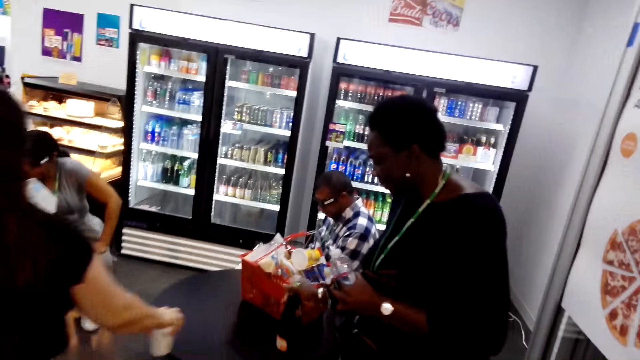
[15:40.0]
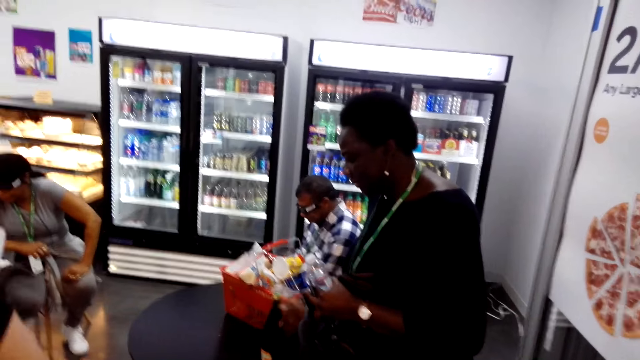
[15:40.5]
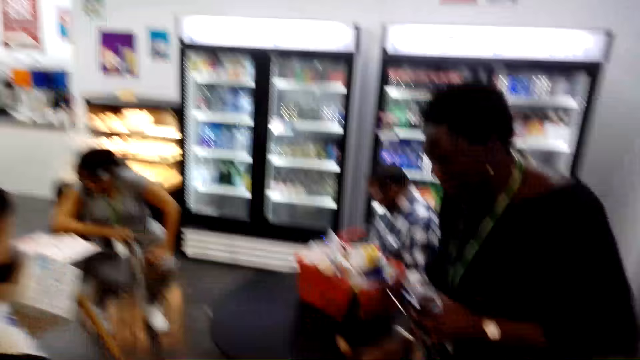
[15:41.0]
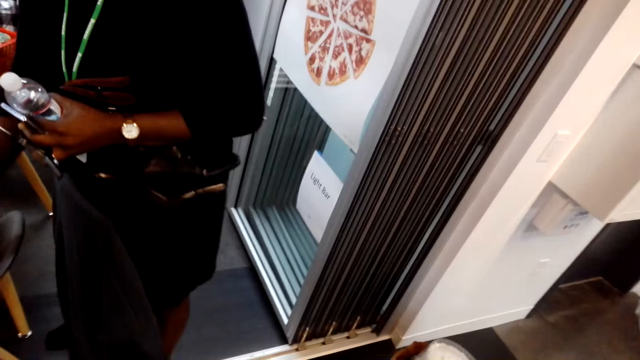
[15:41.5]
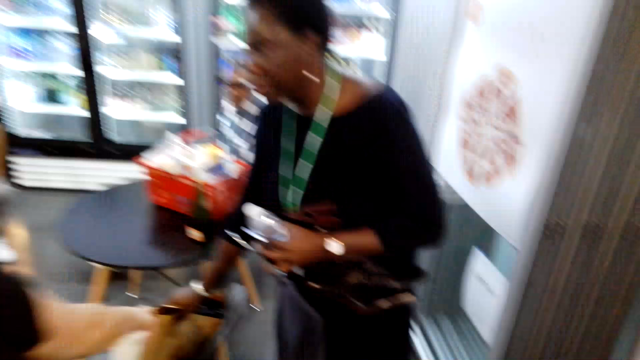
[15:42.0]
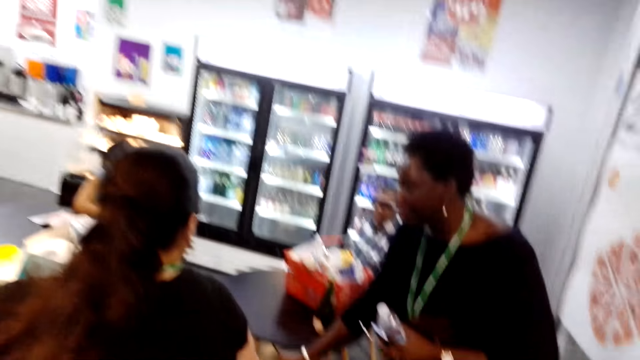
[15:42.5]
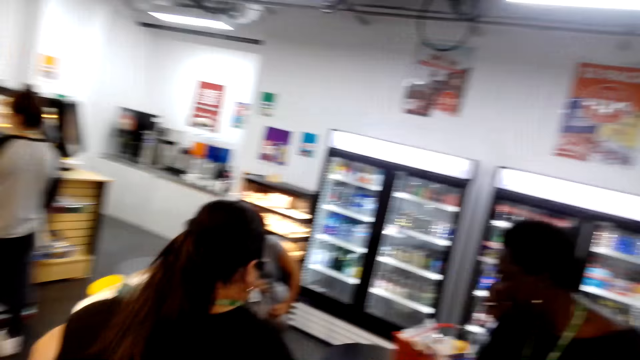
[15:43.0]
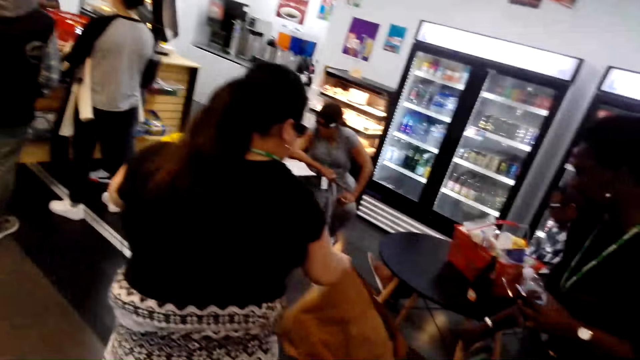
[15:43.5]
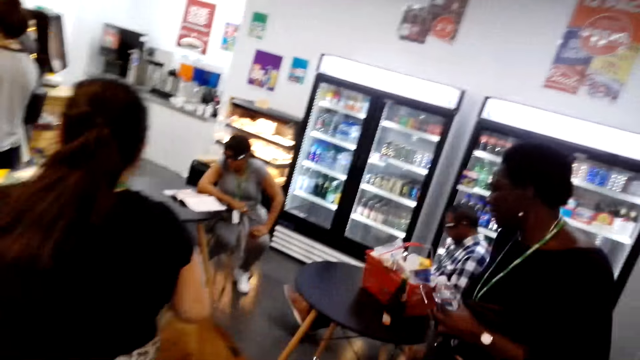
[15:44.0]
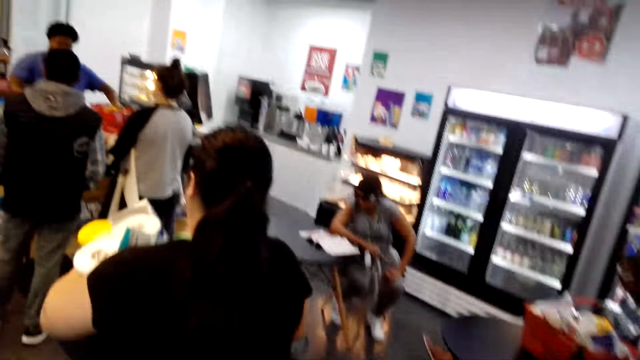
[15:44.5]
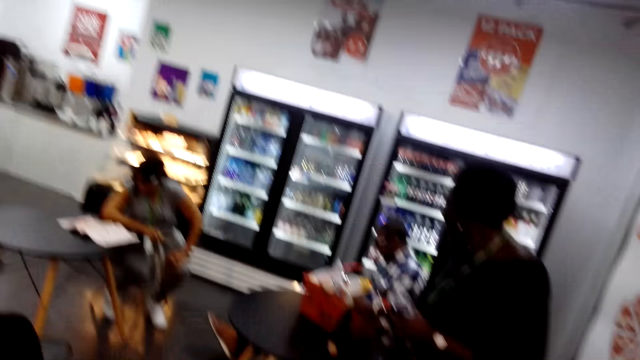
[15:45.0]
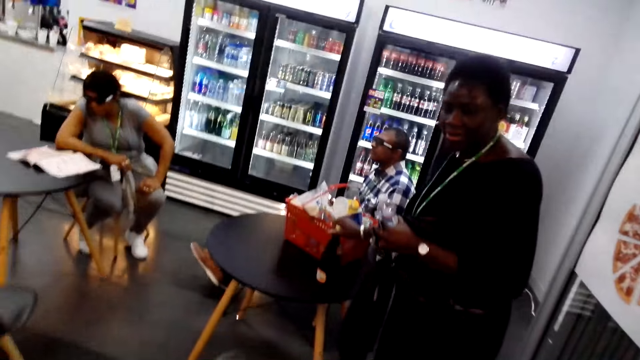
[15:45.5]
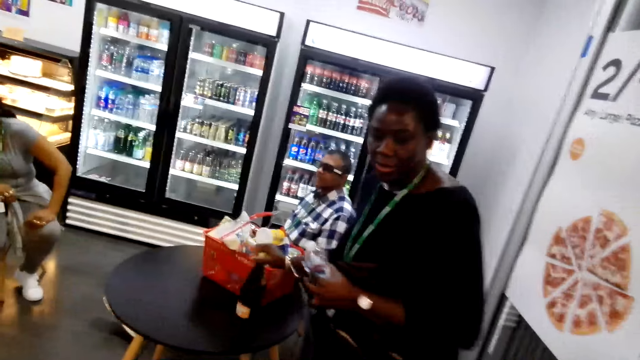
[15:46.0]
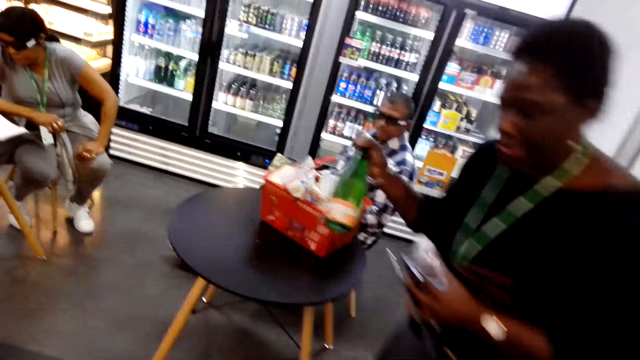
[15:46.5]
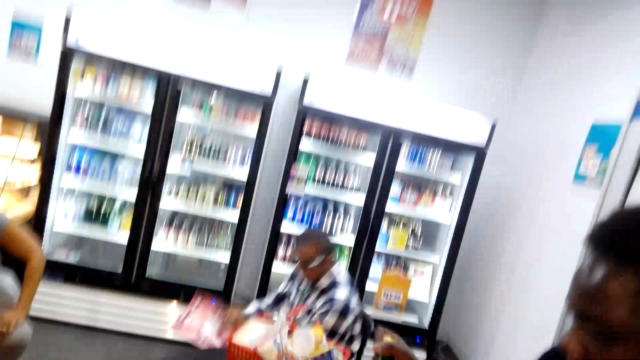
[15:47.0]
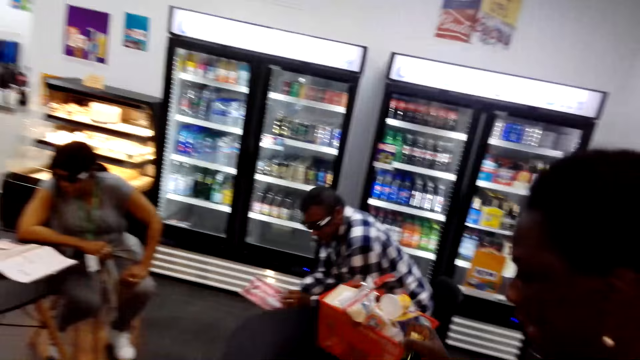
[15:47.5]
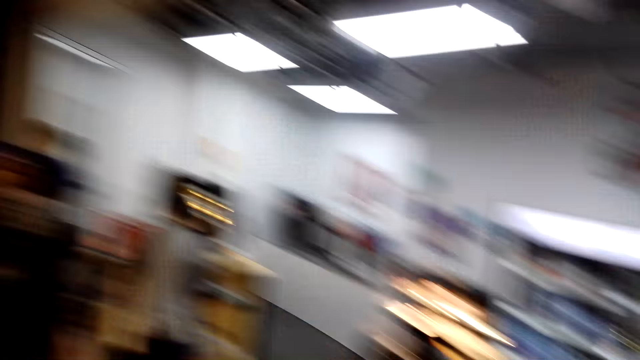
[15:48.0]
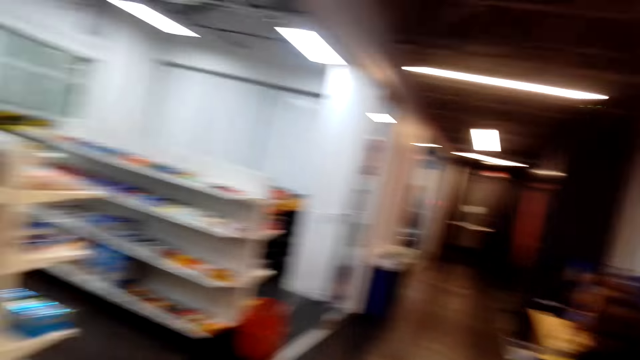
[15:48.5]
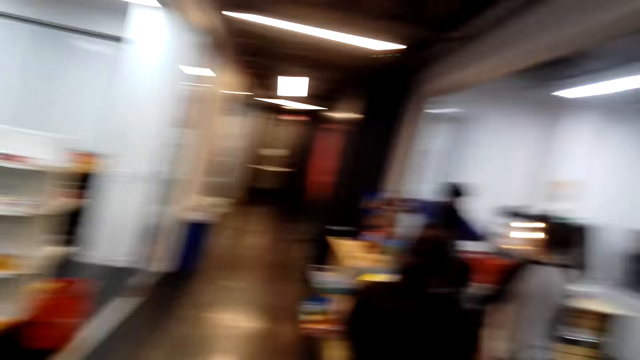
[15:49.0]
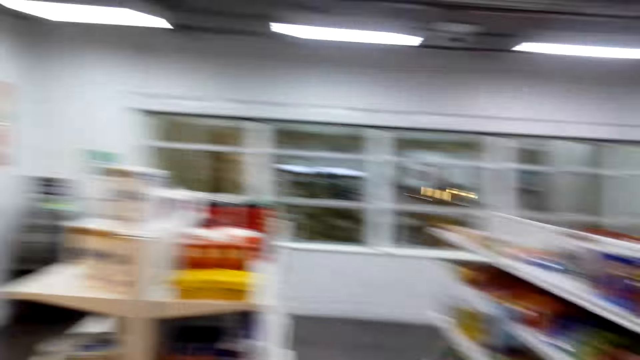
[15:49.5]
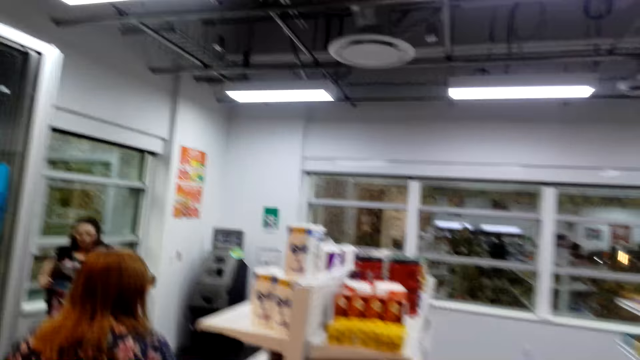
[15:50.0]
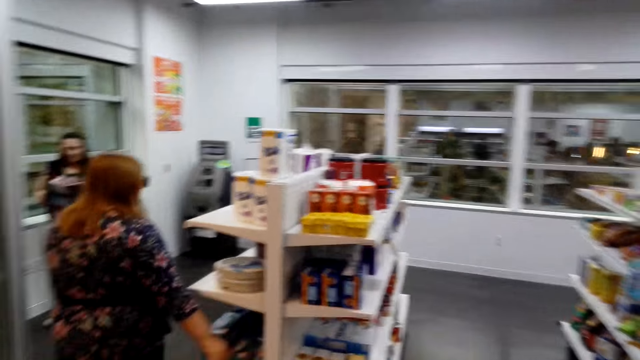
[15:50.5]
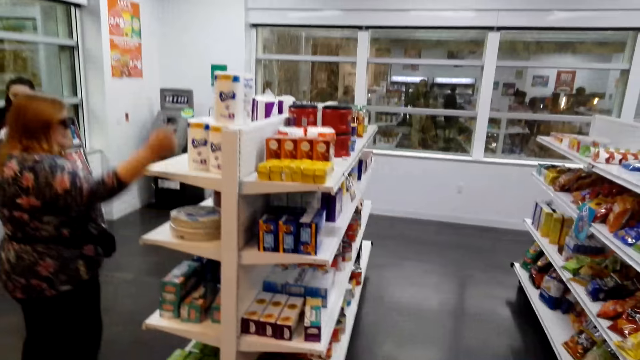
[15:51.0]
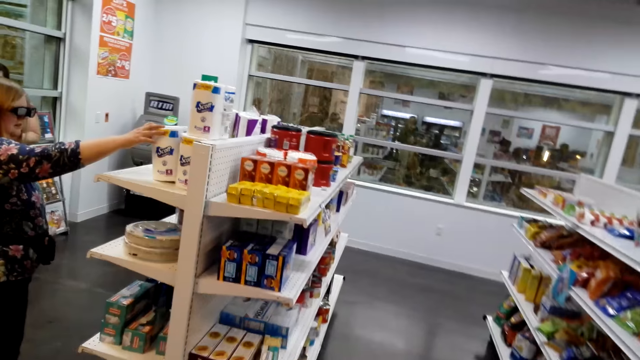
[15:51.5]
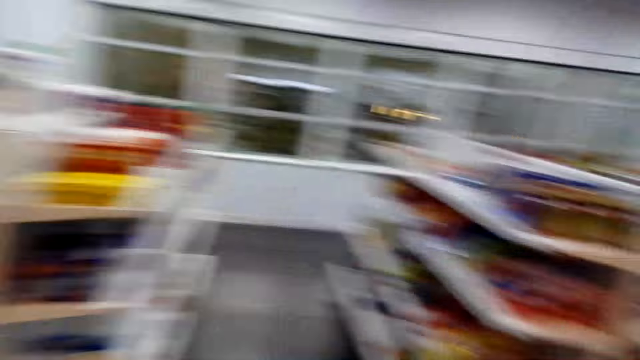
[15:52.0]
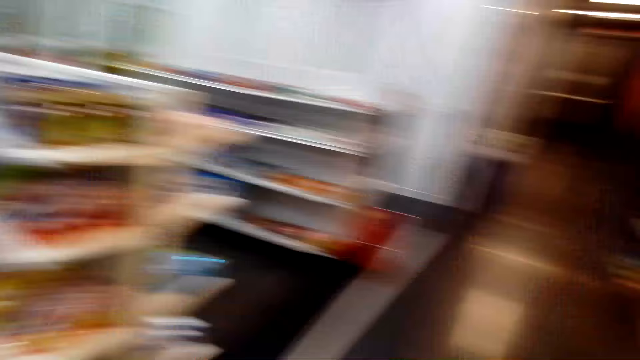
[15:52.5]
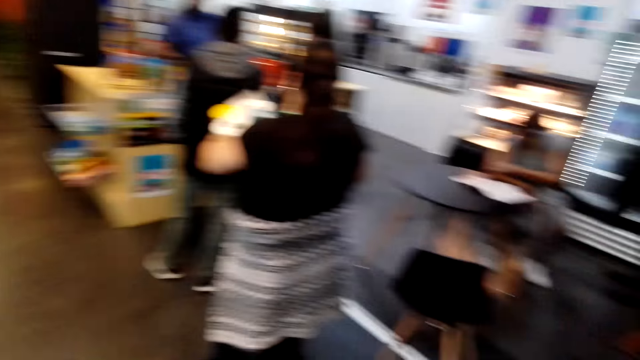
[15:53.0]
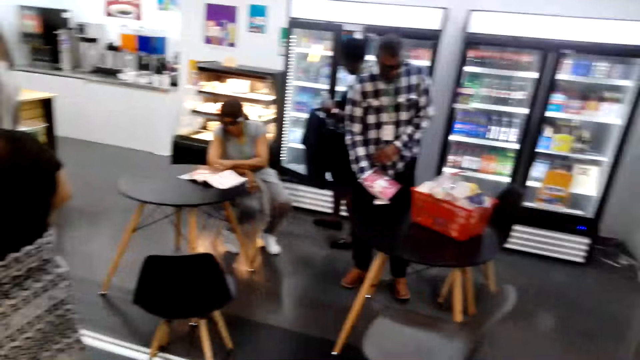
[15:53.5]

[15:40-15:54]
A lady picks up something. The camera wearer looks around the supermarket. Another lady puts a bottle on the table. The first lady moves around. A man walks around the supermarket. The first lady carries a bag. The other lady picks up the bottle. Another man stands up. The other lady moves around. The camera wearer looks around the supermarket.

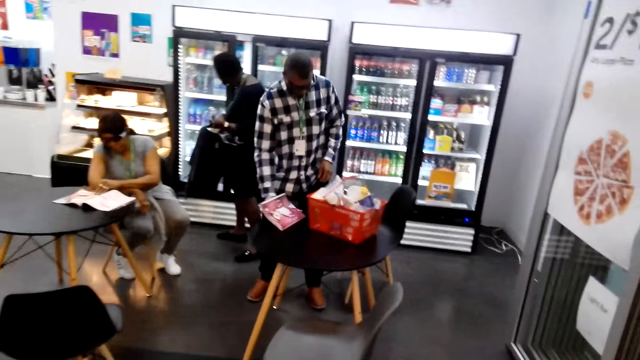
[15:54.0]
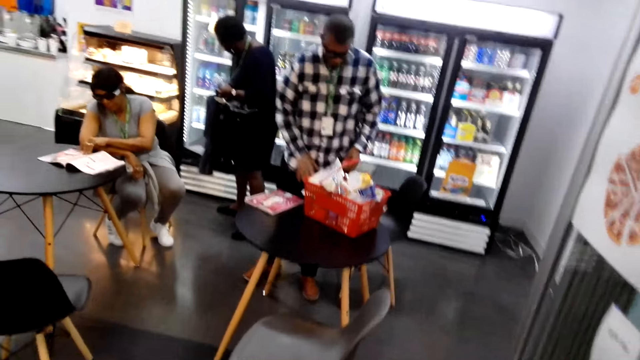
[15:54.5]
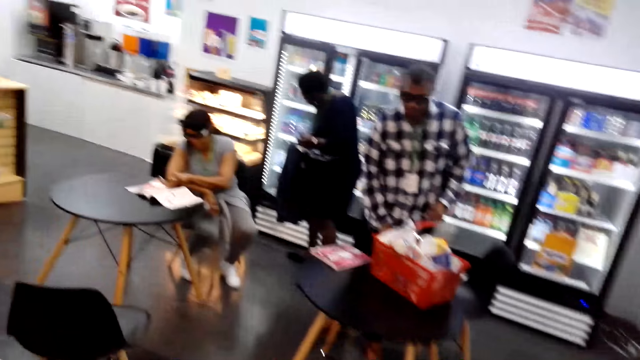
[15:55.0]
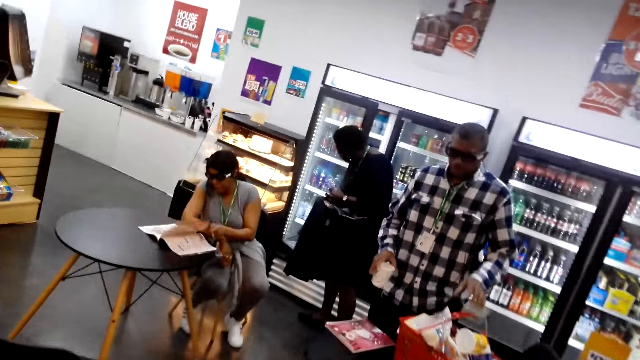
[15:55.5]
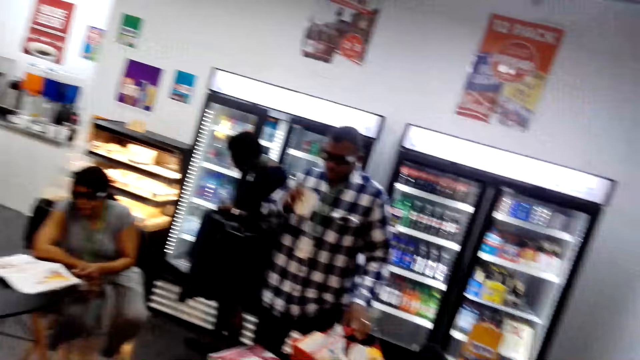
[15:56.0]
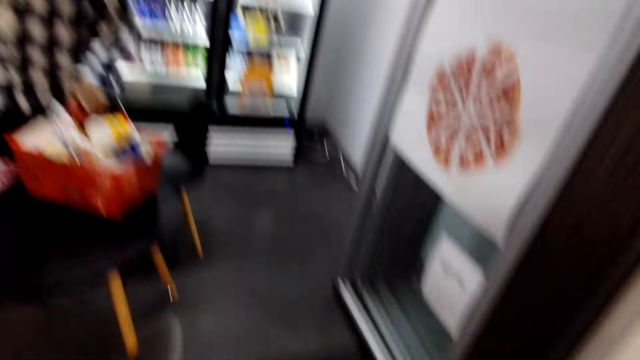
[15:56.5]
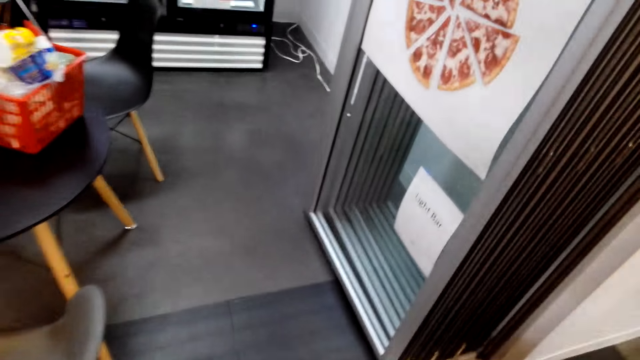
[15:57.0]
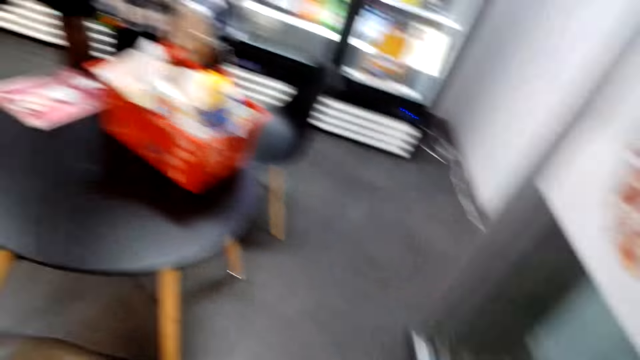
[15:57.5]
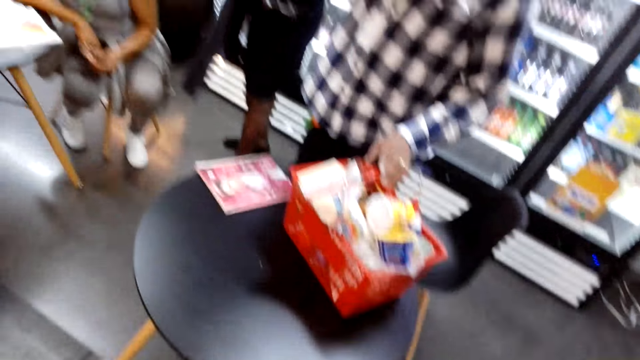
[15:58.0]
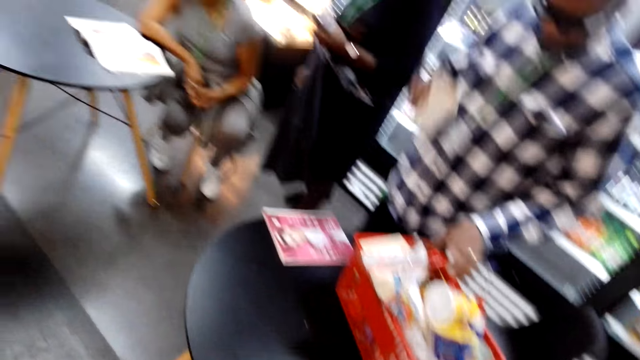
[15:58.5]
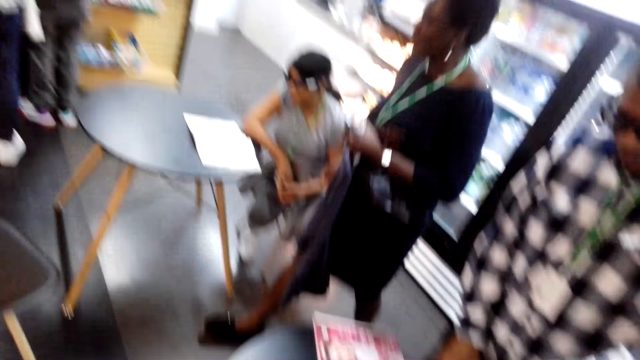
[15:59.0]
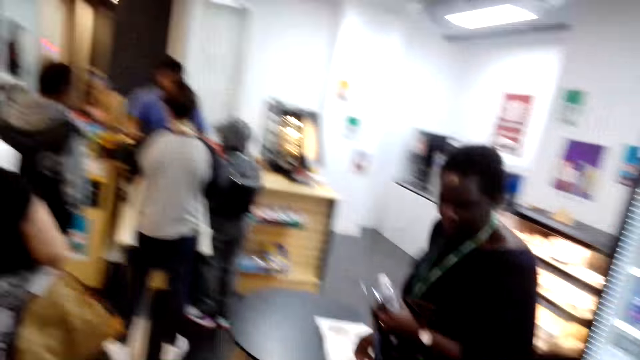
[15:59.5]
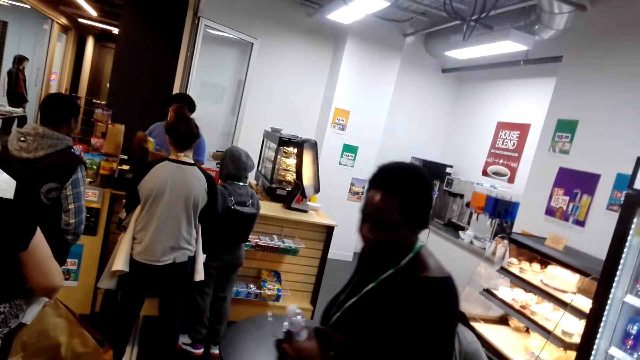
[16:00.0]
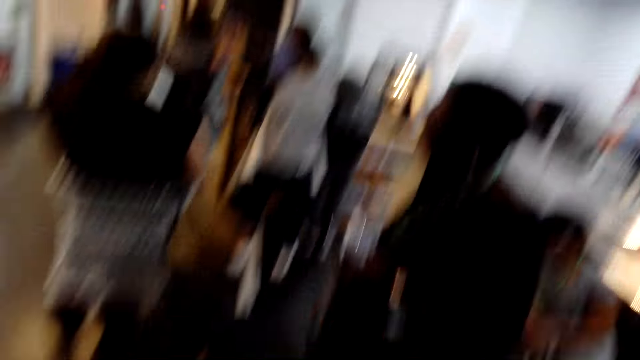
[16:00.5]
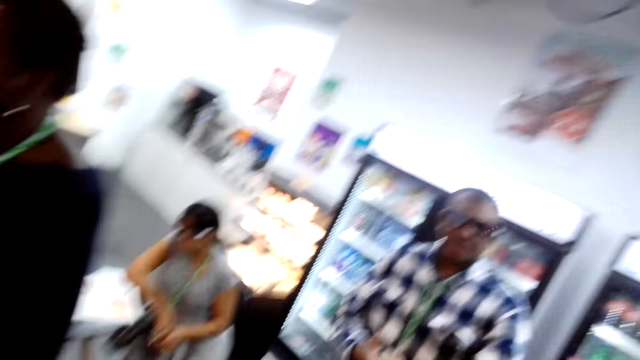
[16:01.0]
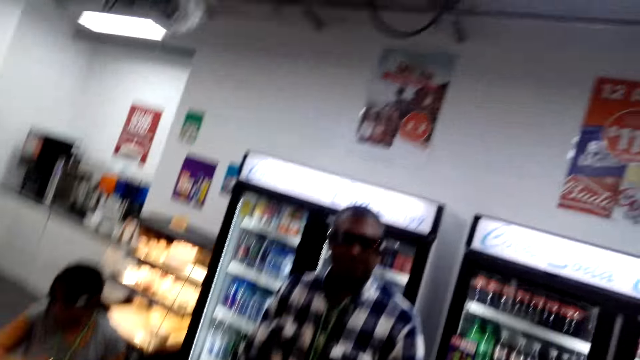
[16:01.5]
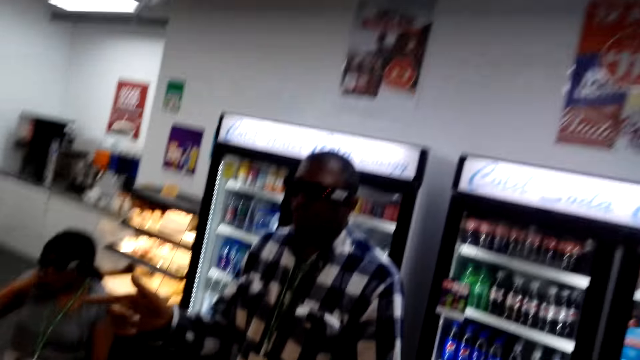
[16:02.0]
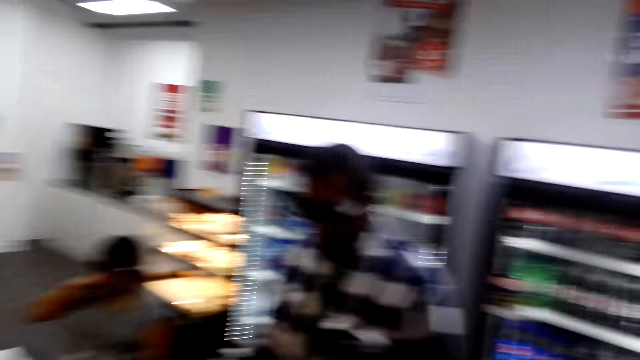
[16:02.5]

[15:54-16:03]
A man puts a magazine on the table. The man picks up a cup. The man drinks something. The man puts the cup on the table. The man walks around the supermarket.
